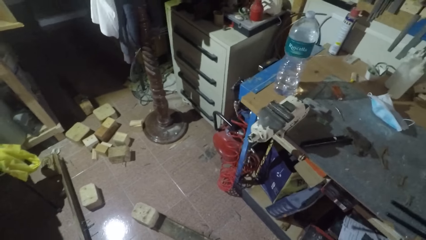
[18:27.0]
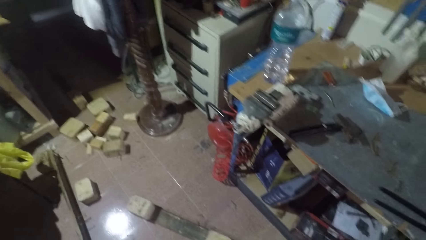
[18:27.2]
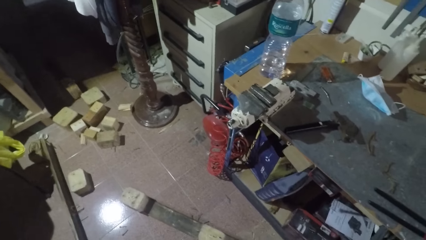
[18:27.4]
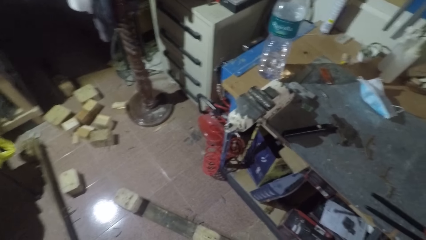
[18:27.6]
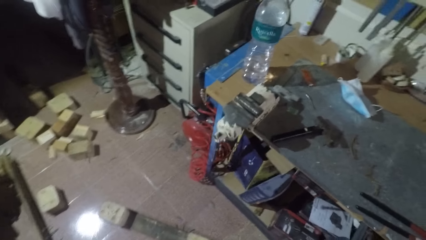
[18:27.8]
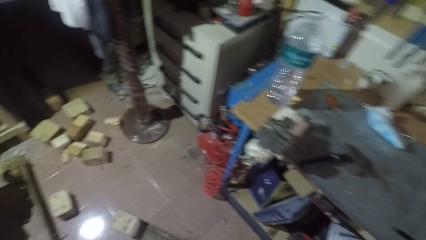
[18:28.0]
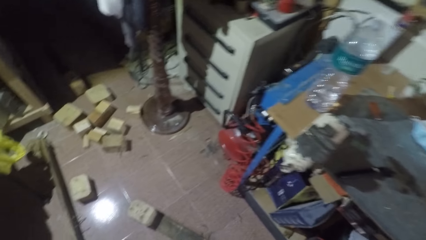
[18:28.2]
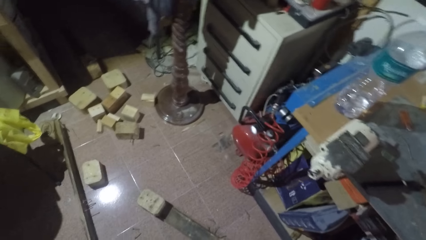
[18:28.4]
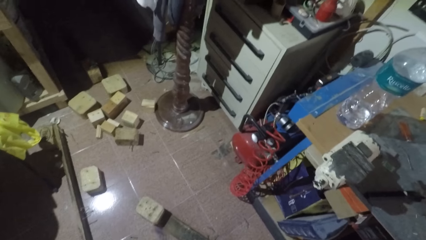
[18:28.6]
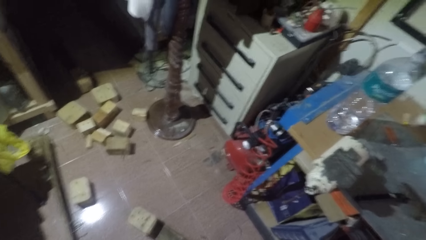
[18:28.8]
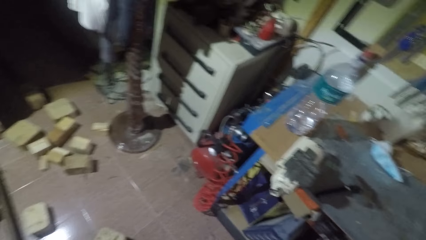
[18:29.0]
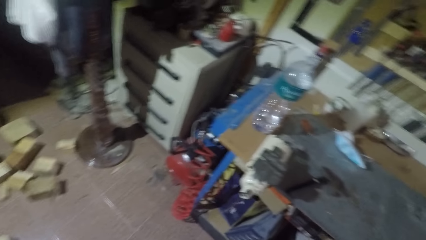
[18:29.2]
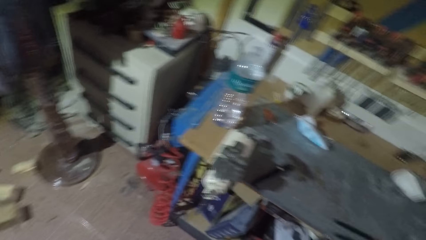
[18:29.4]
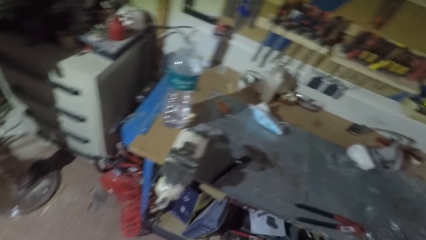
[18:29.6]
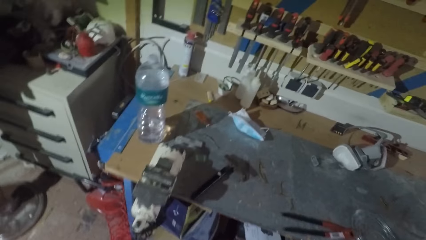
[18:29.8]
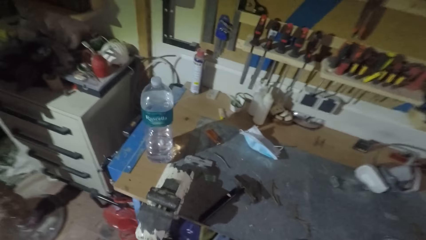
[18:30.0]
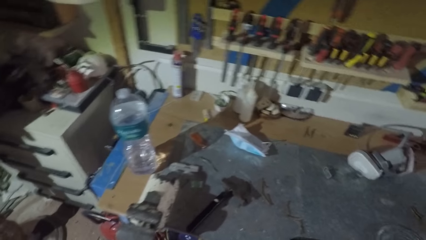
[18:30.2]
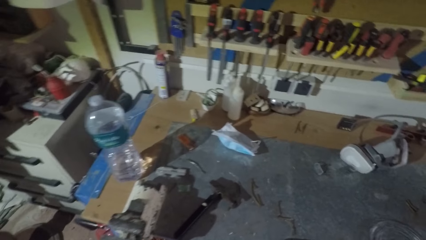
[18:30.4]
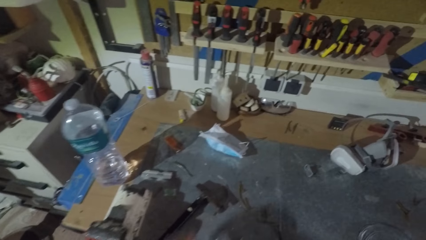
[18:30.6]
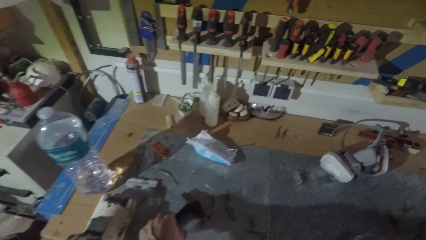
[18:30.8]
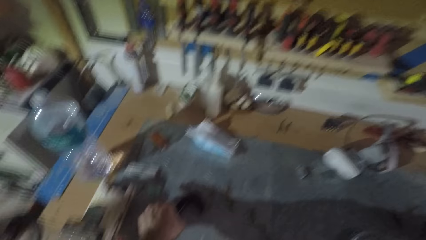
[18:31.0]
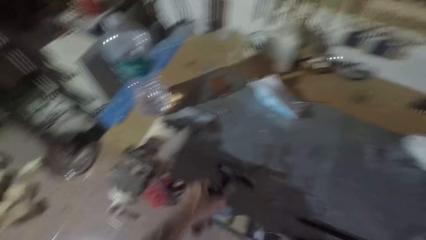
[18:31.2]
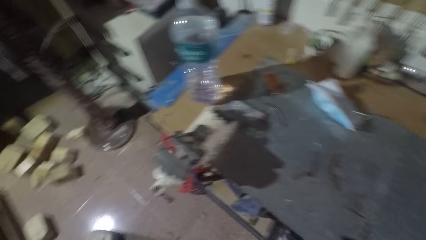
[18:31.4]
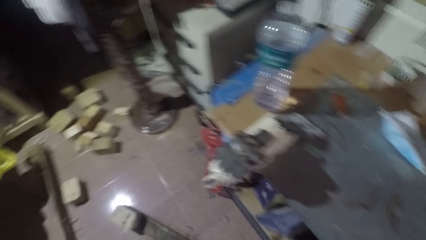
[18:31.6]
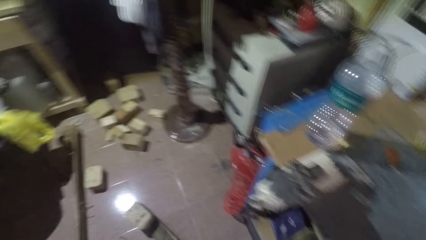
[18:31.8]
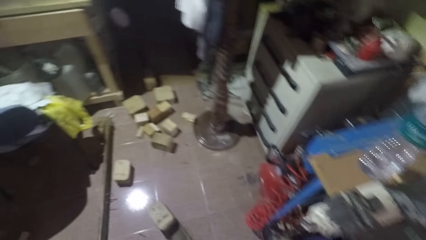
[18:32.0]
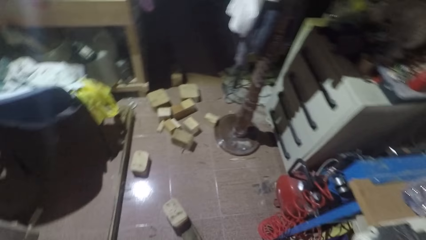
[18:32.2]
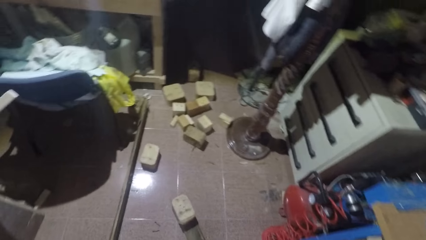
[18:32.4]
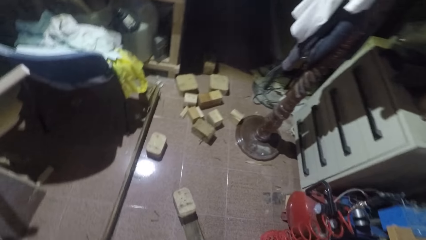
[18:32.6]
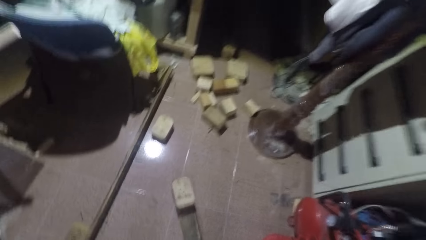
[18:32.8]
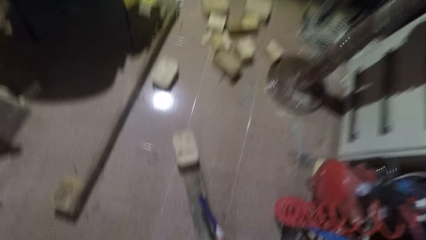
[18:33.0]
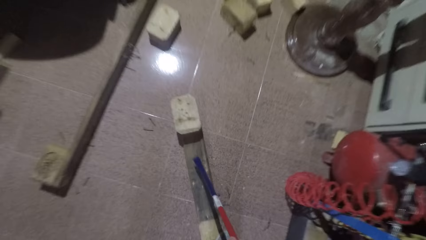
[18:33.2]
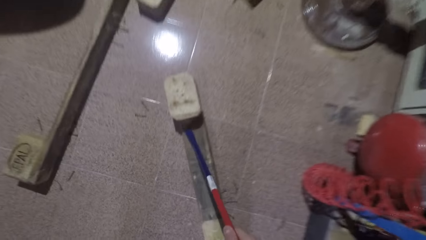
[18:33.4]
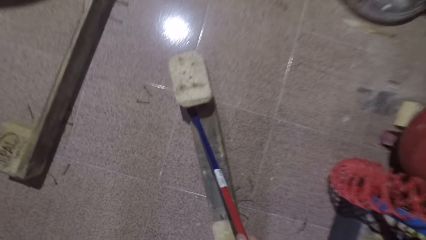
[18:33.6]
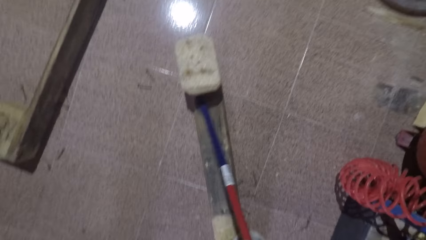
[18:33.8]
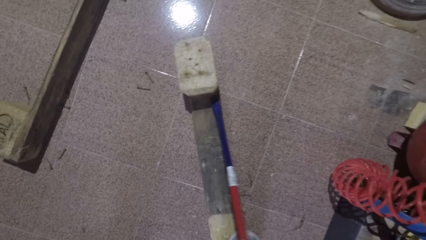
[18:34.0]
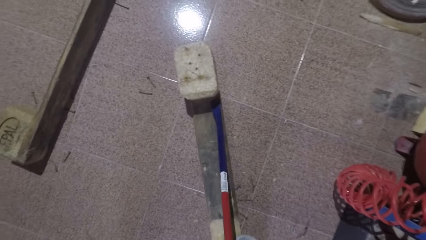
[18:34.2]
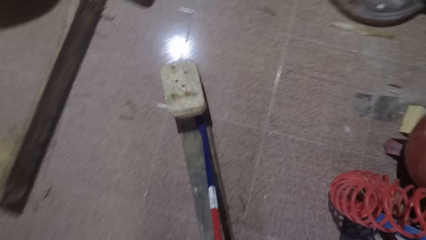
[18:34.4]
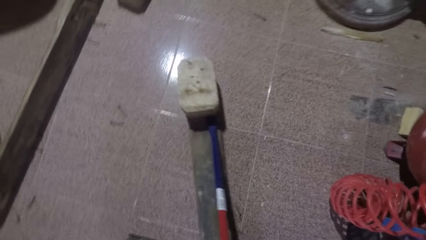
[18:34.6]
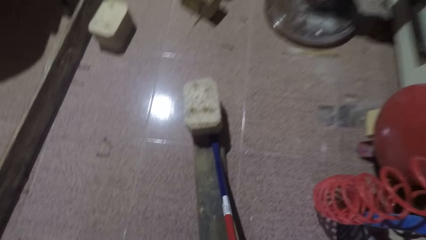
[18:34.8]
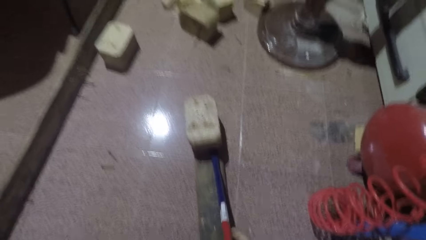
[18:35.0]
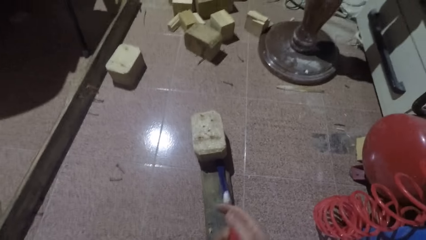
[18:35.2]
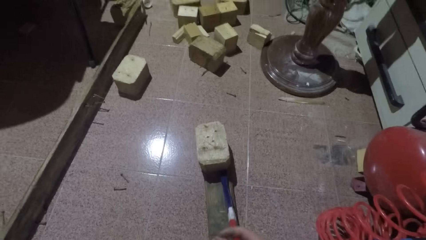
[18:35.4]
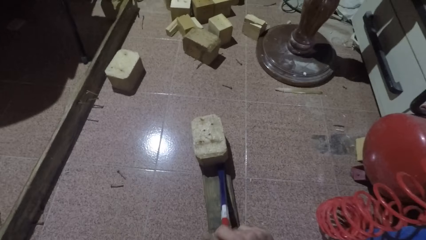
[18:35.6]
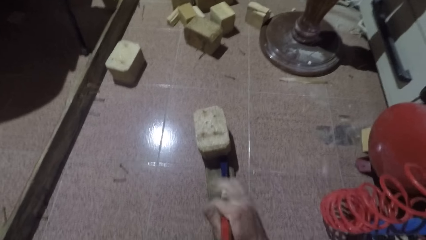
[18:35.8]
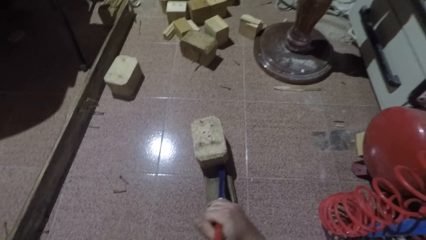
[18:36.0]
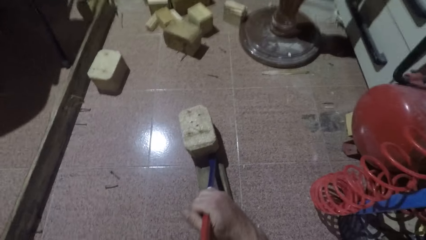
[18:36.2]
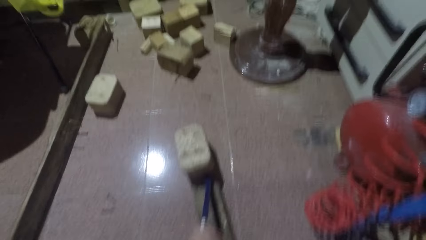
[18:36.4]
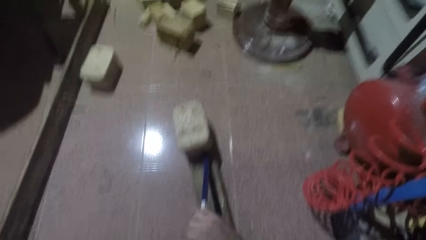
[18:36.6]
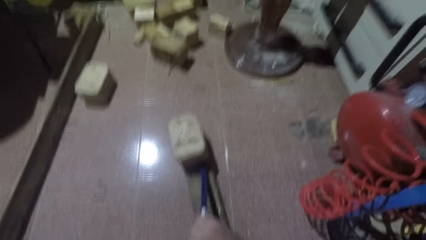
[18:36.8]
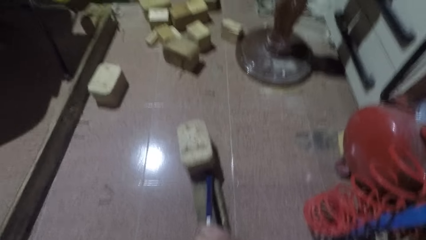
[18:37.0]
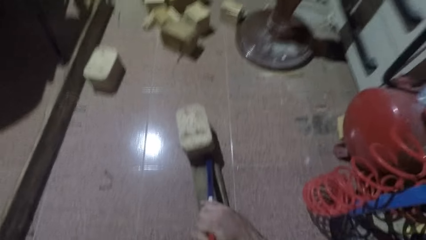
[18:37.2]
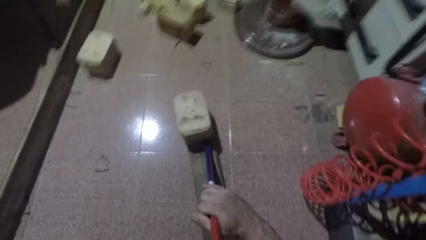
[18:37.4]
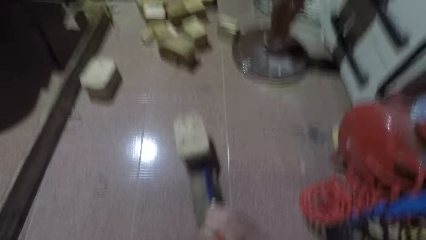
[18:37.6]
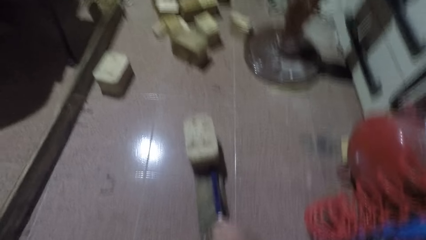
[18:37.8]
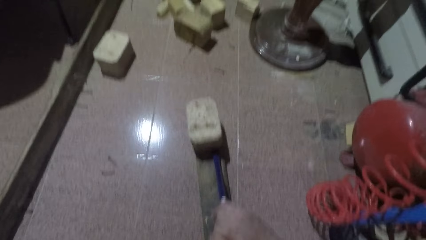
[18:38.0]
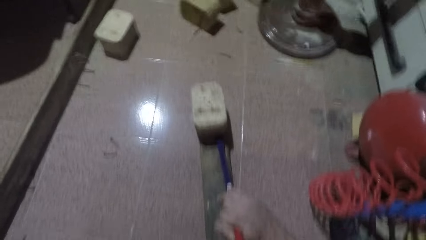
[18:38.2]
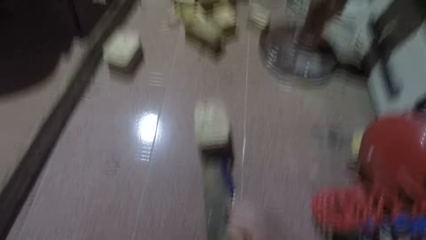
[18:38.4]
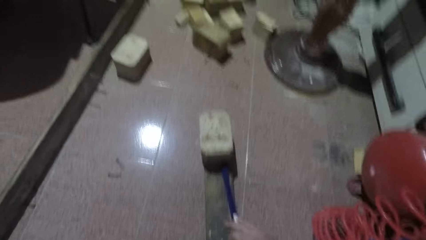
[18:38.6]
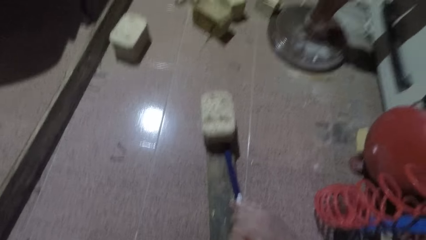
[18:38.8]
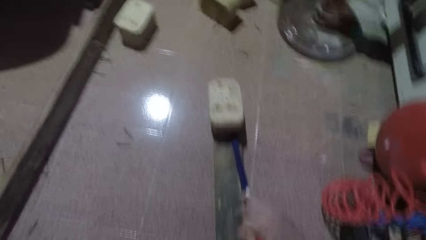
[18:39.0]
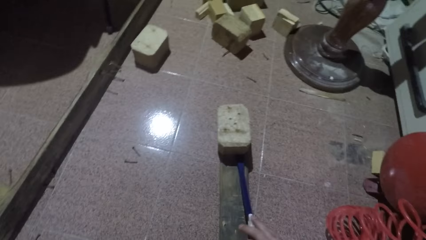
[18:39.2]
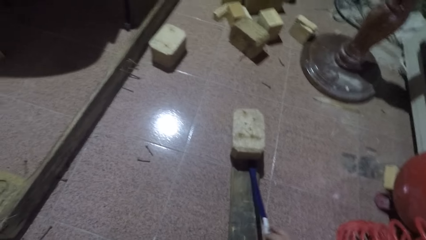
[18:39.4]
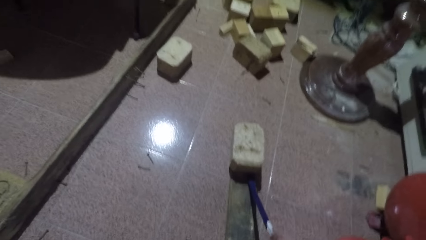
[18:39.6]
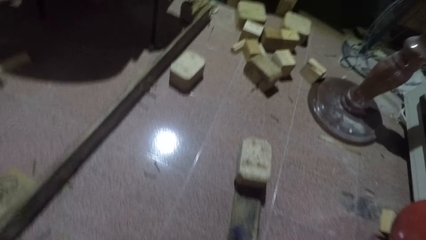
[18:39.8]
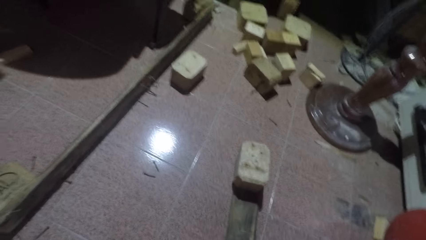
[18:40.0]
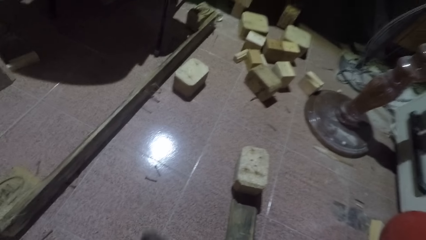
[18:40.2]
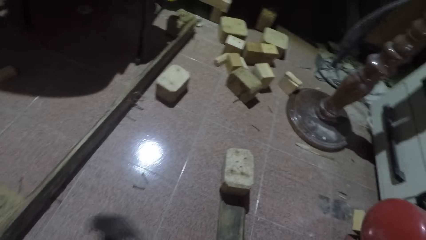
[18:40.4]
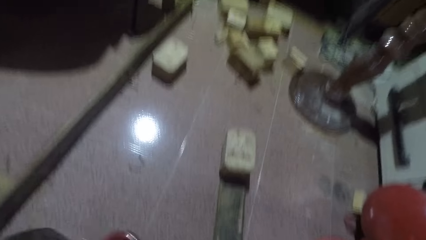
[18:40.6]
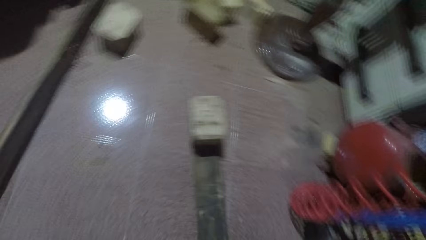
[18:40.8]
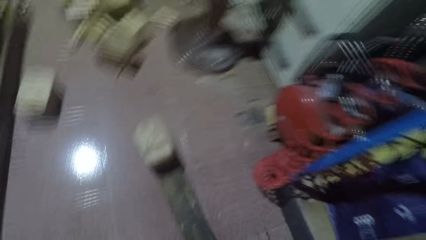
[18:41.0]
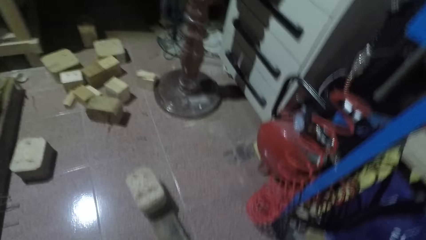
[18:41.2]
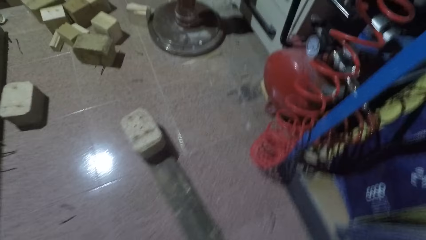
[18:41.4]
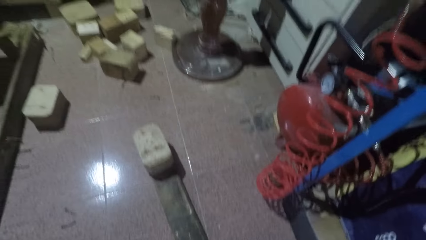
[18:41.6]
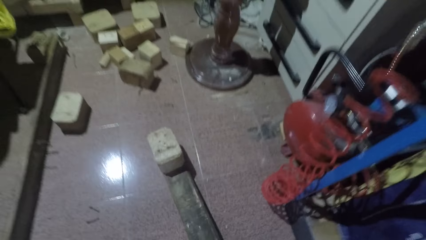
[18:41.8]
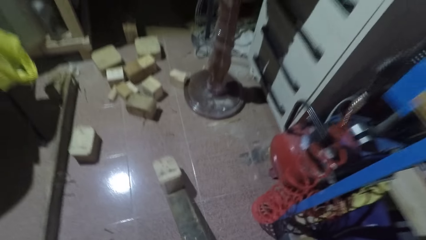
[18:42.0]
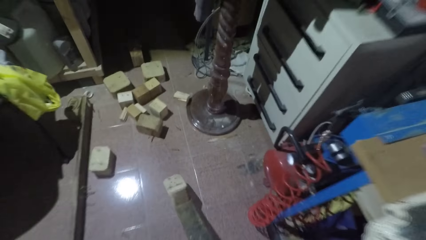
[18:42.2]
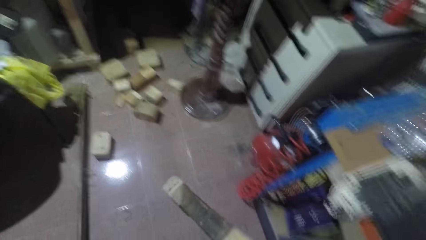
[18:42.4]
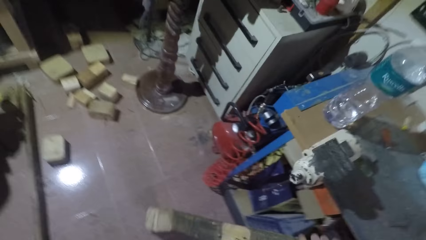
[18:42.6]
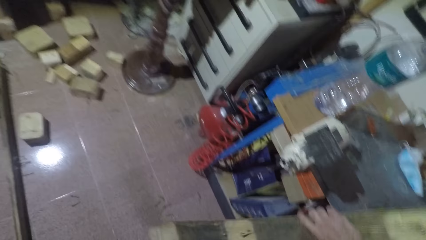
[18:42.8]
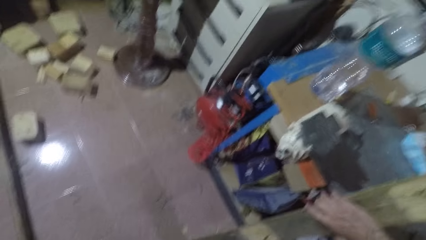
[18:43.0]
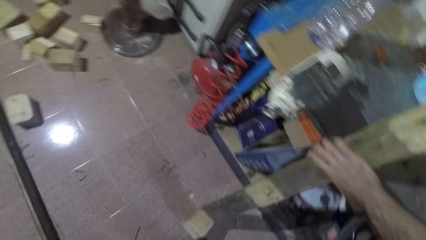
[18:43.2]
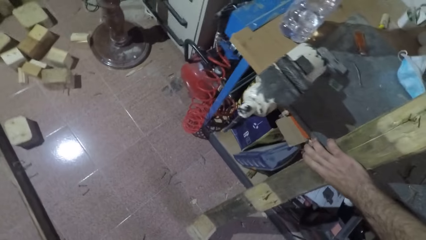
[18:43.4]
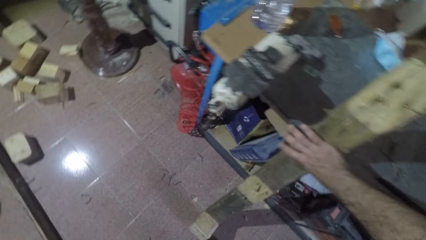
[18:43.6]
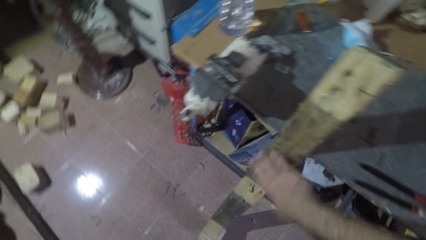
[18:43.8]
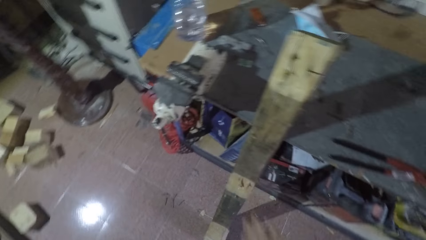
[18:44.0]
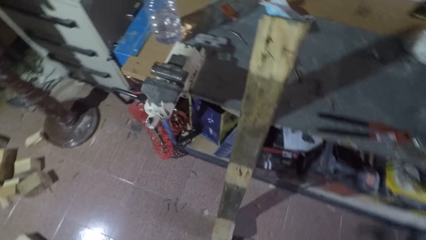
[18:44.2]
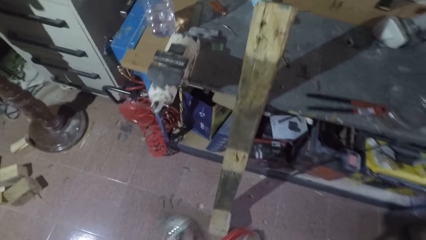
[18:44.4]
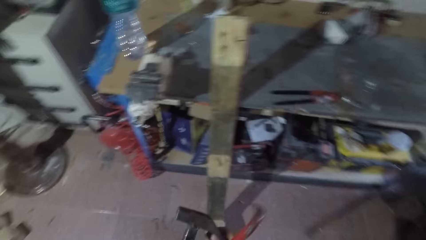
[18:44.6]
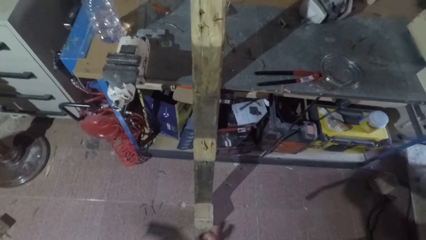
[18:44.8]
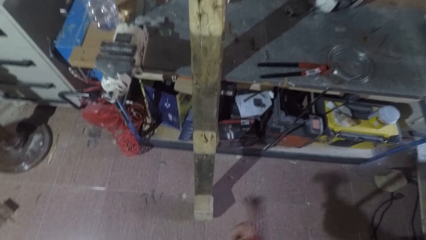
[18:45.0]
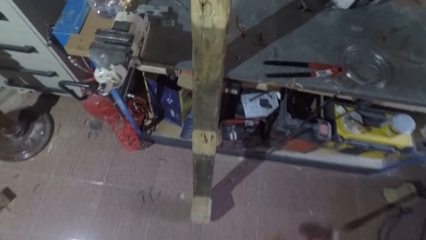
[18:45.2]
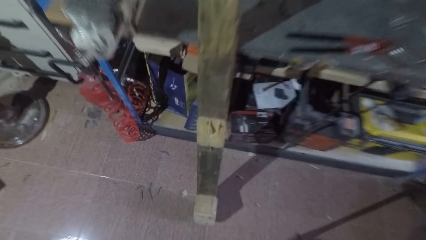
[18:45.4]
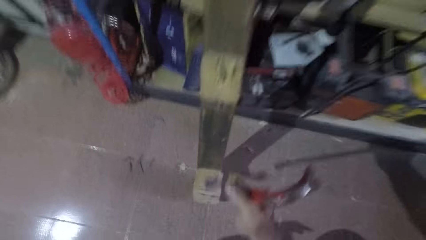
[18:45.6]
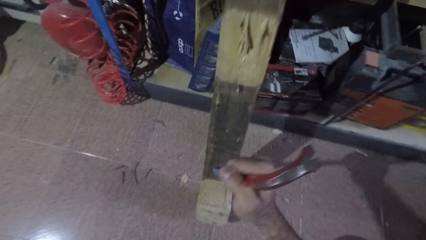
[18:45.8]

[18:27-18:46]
The camera wearer picks up a hammer from a shelf. They turn left and lean forward. They put the crowbar between the wood cube and the rectangular wood. They start to pluck. They hit the hammer on the crowbar. They stop plucking. They pick up the lumber. They put the rectangular wood against the shelf.
